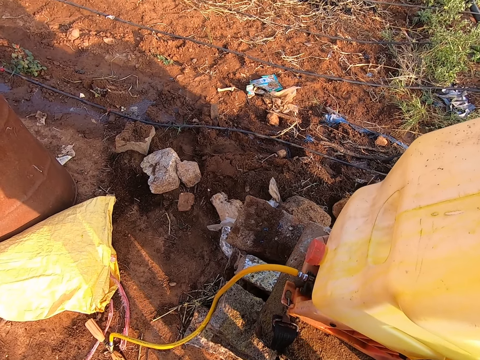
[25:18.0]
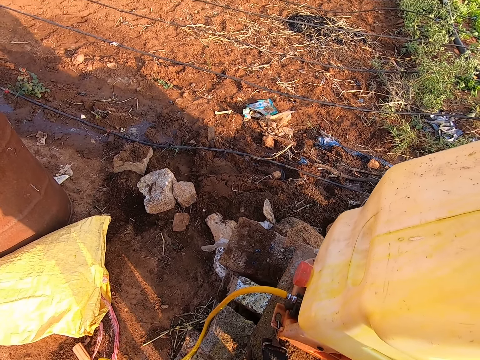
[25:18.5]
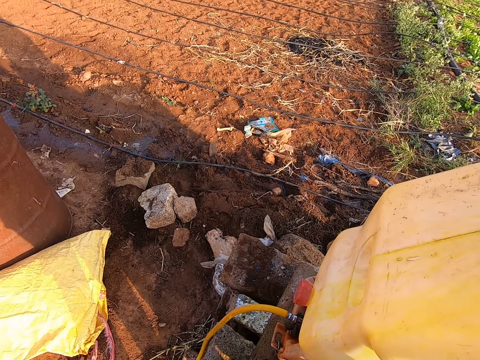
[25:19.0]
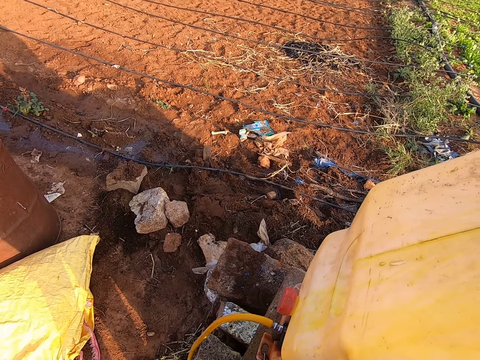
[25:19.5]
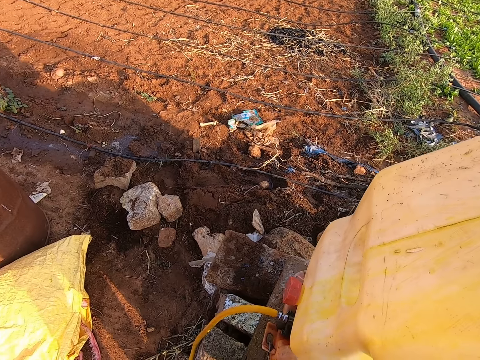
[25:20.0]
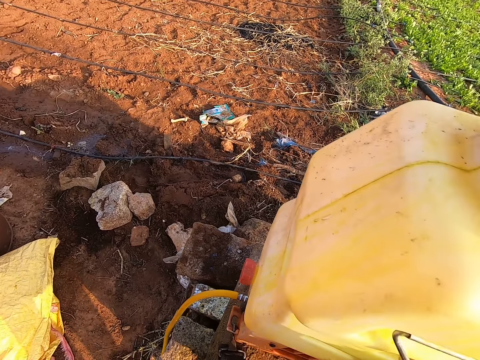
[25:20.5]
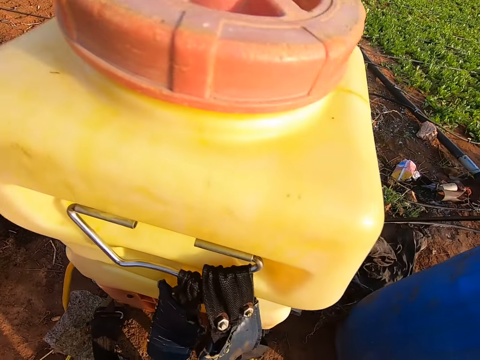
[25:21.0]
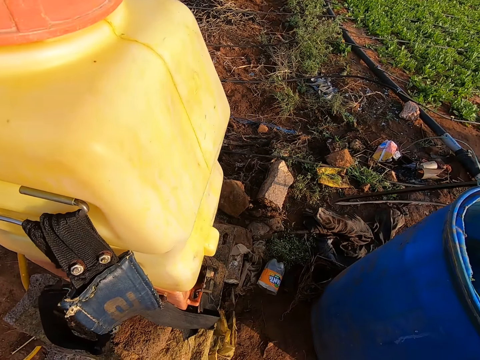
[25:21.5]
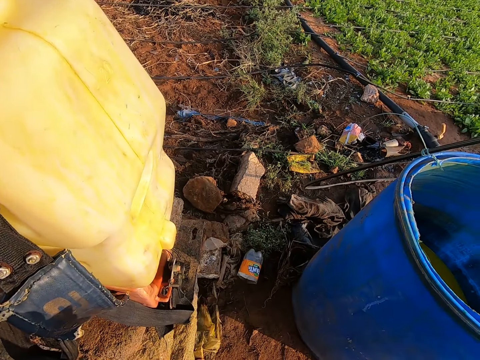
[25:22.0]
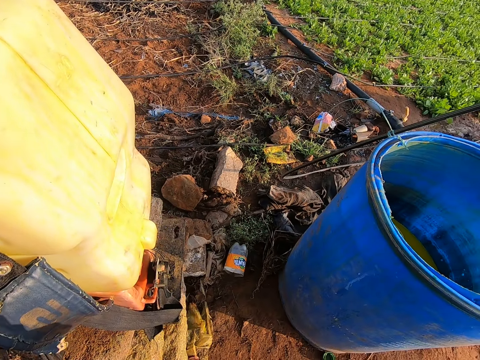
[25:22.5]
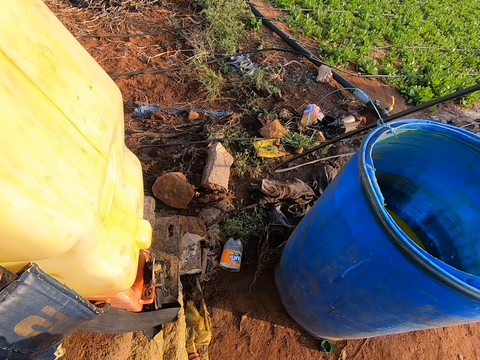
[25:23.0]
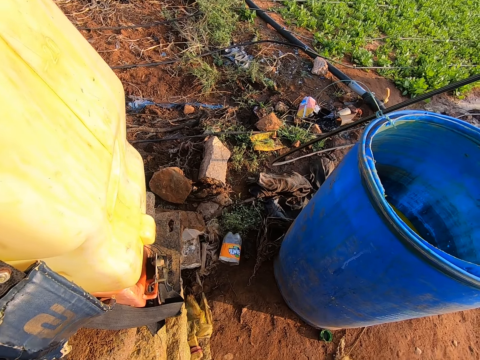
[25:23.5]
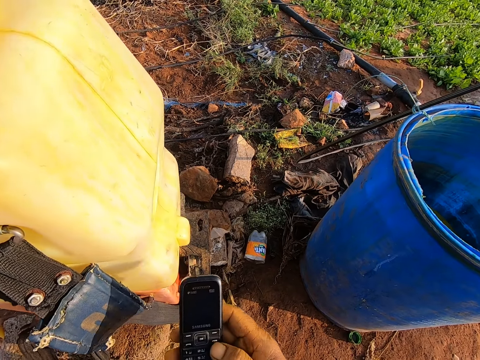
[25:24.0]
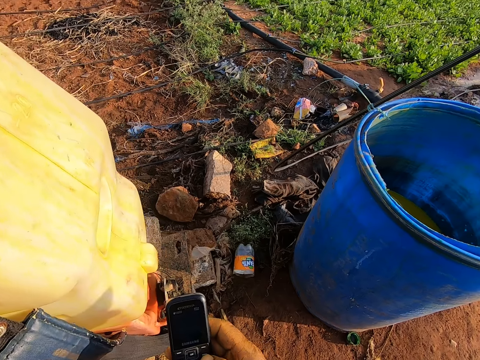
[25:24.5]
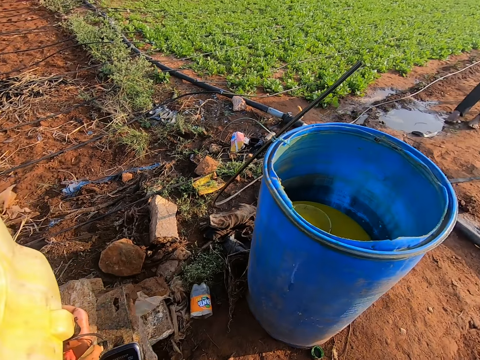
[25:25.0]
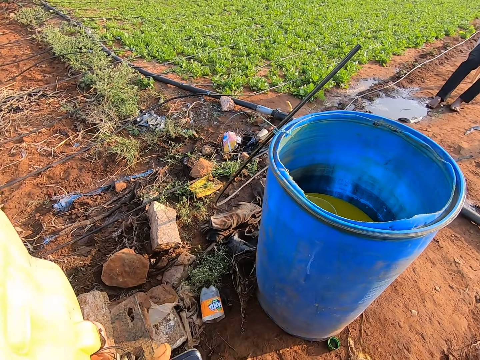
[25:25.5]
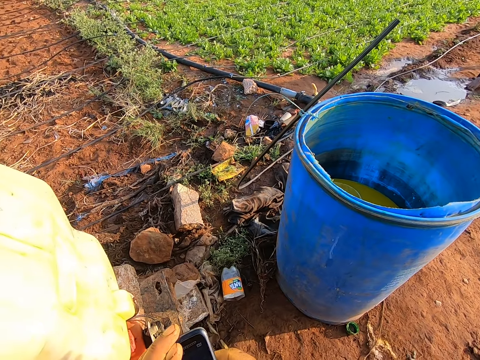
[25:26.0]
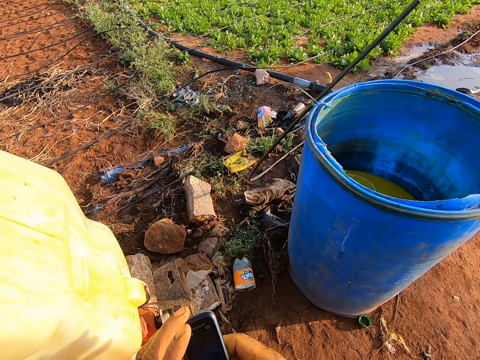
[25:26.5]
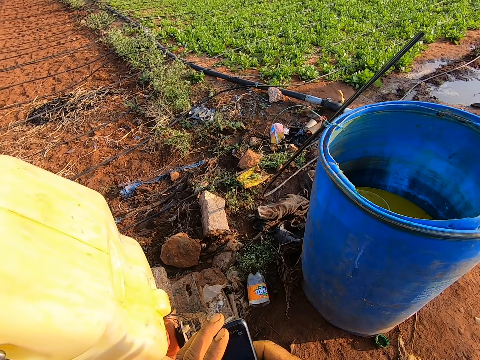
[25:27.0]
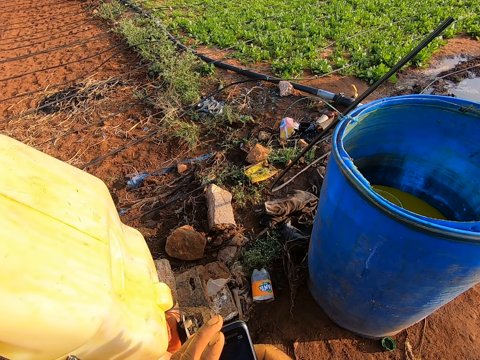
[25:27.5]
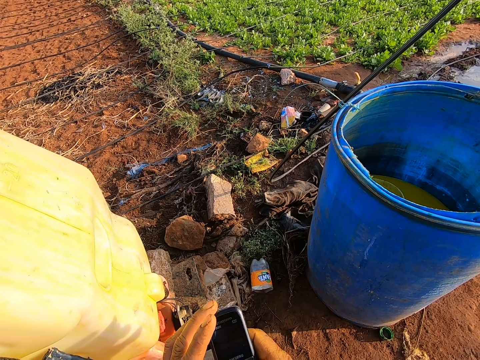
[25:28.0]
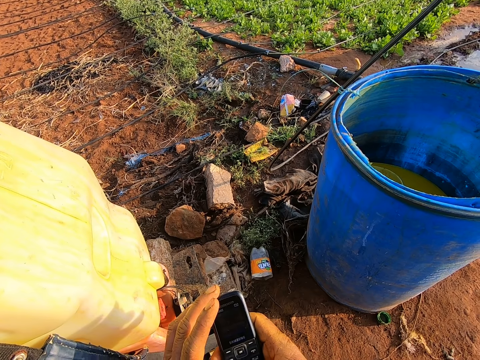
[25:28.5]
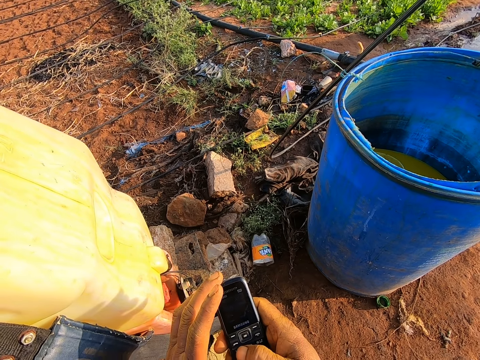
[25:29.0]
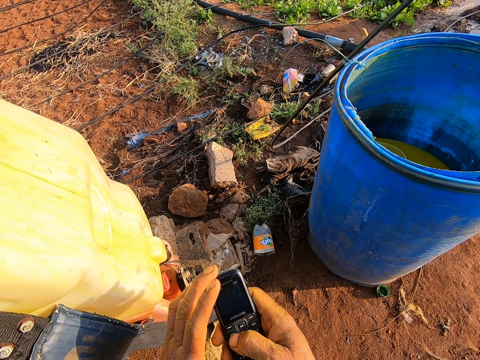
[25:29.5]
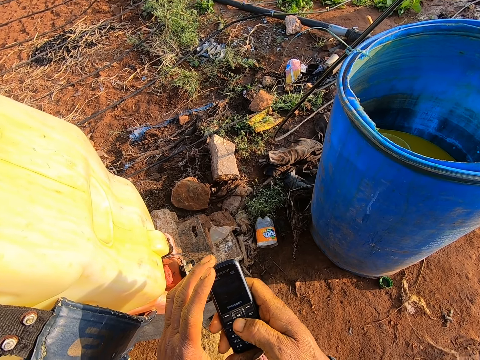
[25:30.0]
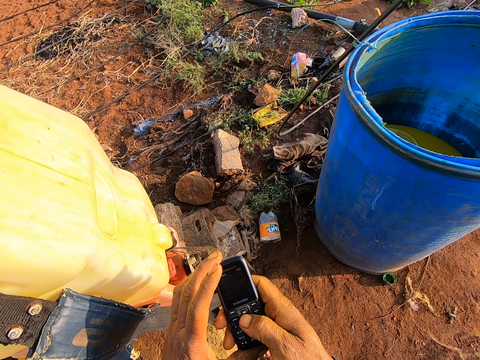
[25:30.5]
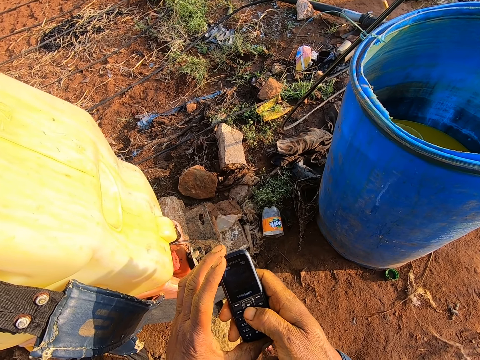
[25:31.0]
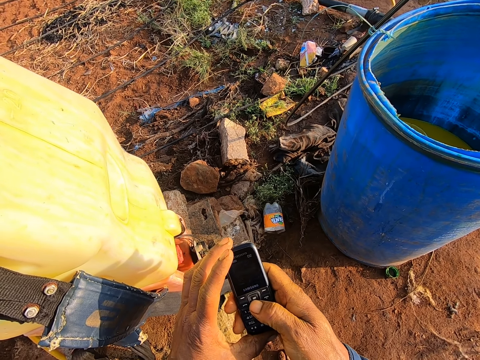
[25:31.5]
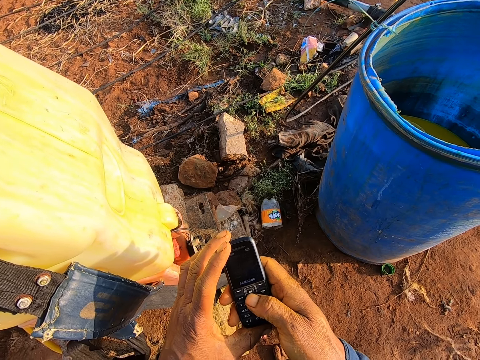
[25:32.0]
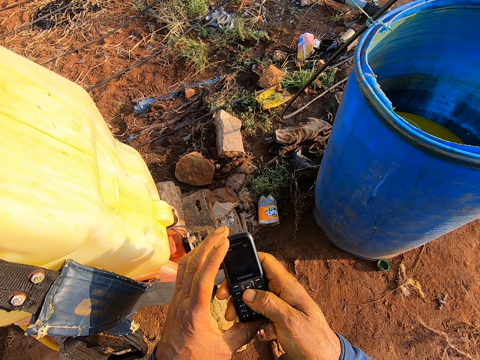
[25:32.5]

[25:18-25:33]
The camera wearer lowers the phone in his right hand. He operates his phone with his right hand.

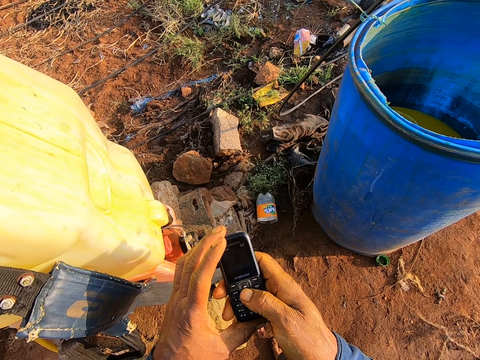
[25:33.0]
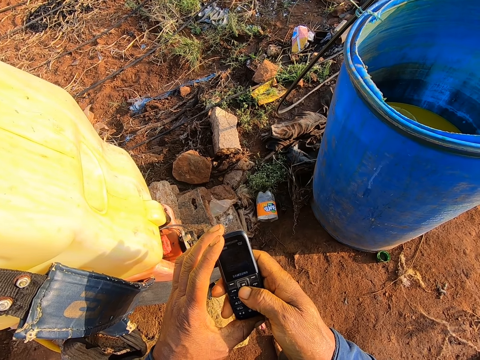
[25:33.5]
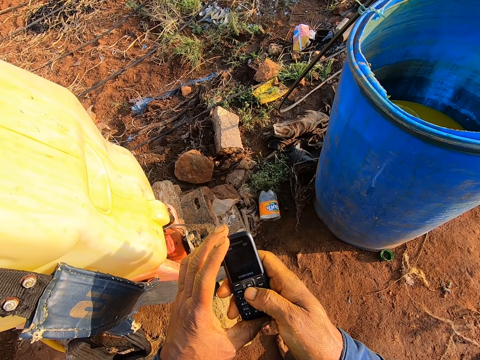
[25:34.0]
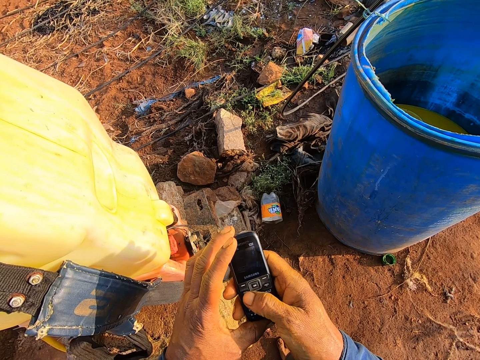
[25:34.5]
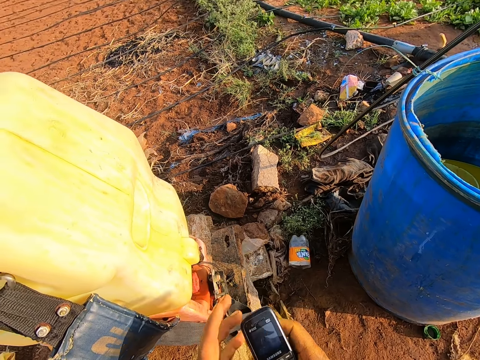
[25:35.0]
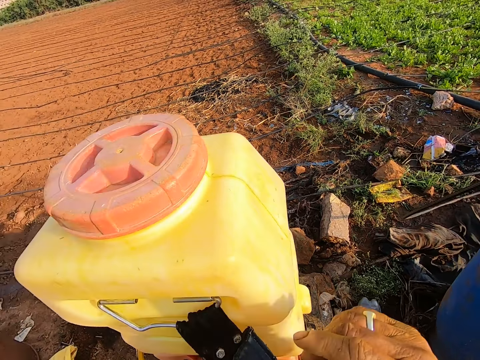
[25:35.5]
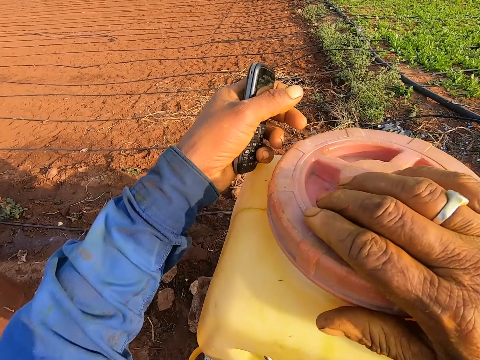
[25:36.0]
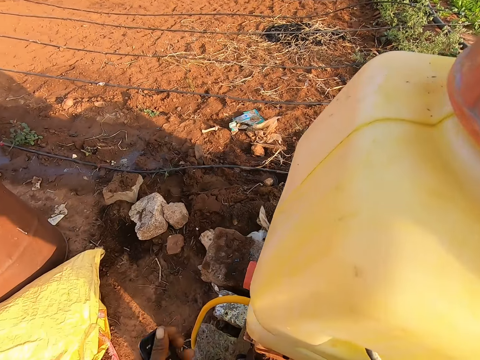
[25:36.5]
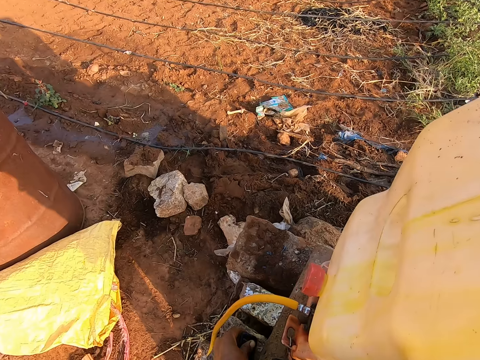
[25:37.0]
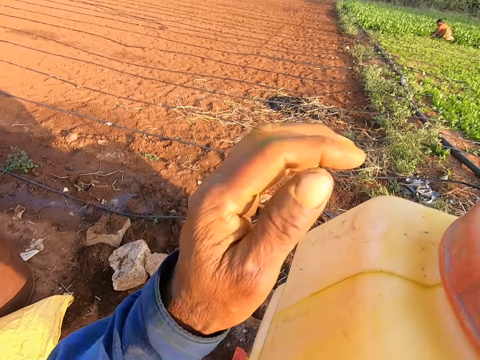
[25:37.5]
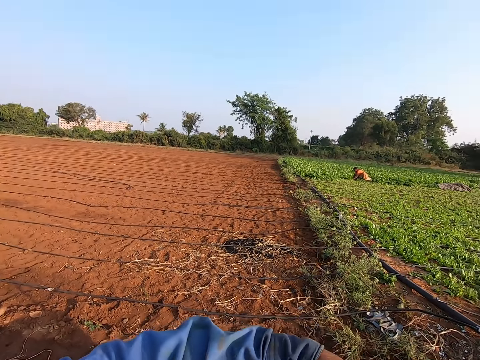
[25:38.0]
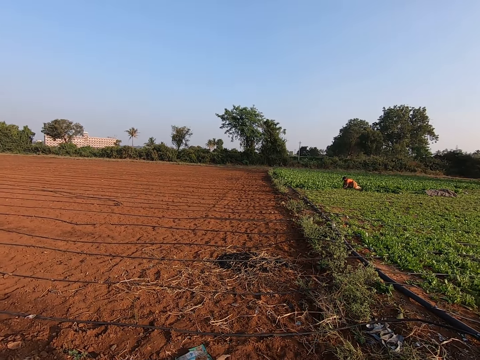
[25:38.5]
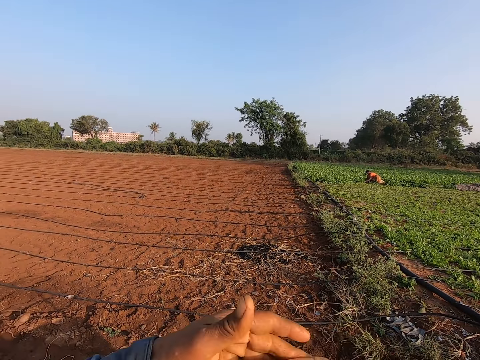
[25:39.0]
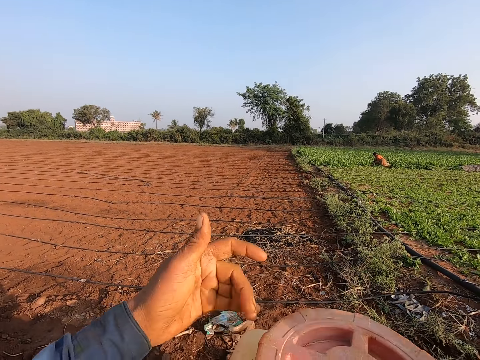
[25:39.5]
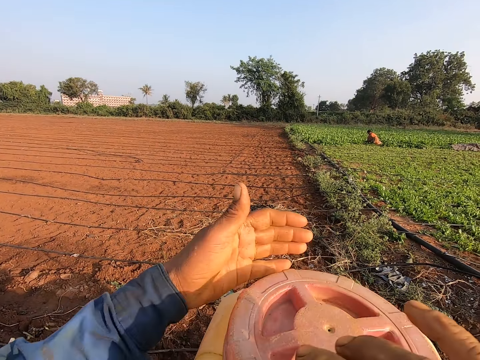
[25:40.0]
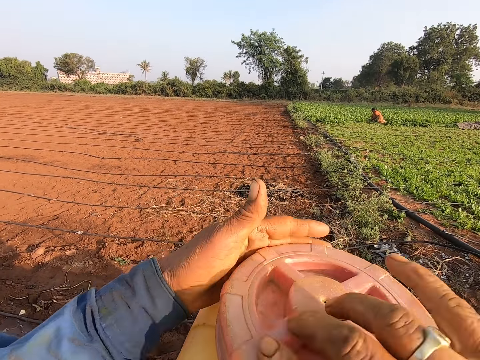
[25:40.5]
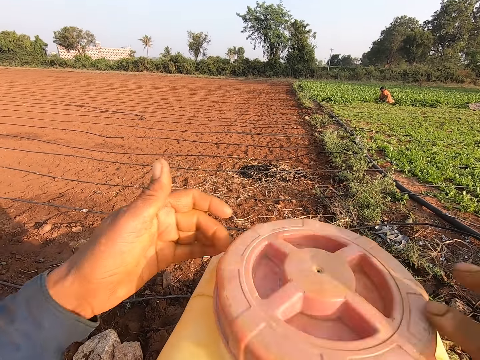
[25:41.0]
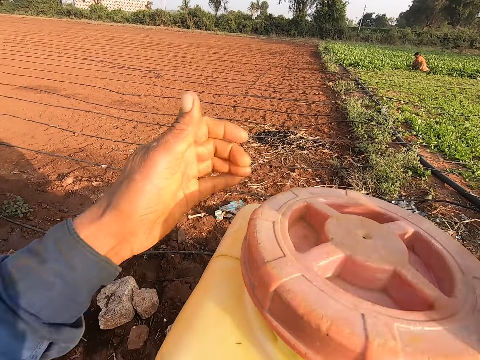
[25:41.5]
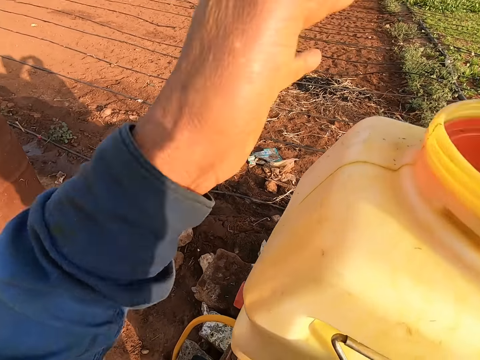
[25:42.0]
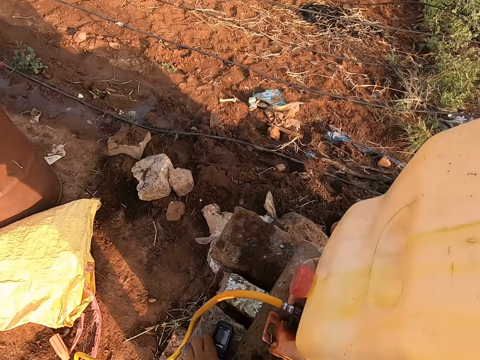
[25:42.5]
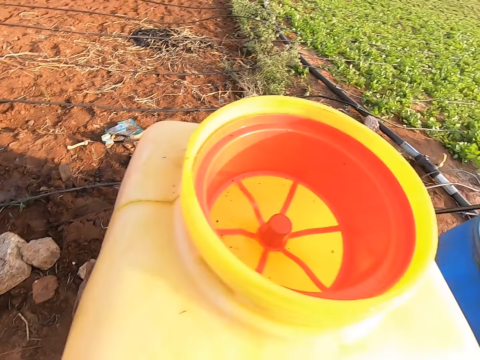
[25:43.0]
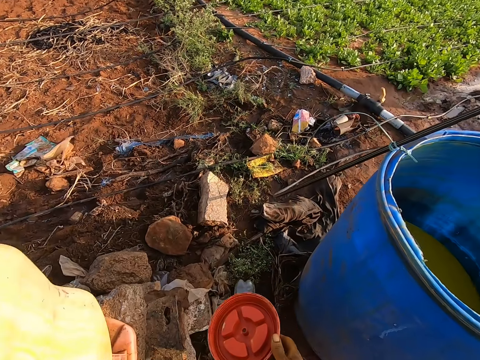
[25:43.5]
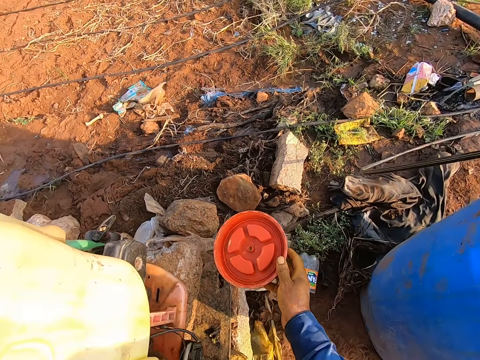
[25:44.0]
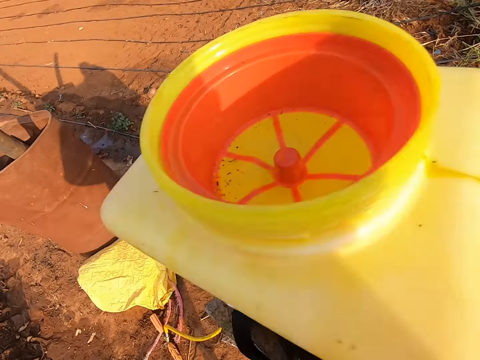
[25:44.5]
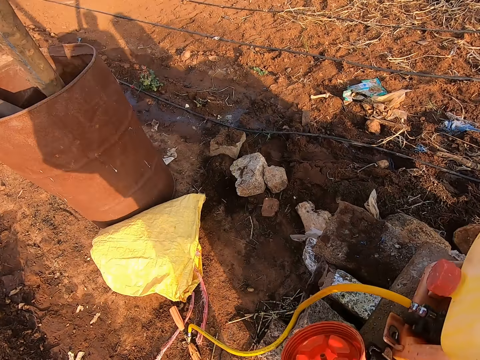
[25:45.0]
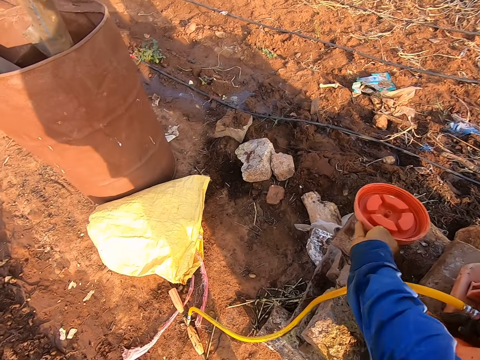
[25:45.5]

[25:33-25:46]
The camera wearer places his right hand on the knapsack sprayer tank. He raises his left hand. He places the phone on the brick. He opens the lid of the knapsack sprayer tank with his hands. He removes the lid with his hands. He places the lid on the brick with his right hand.
